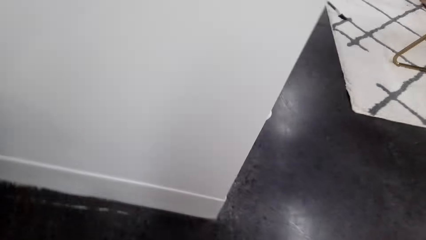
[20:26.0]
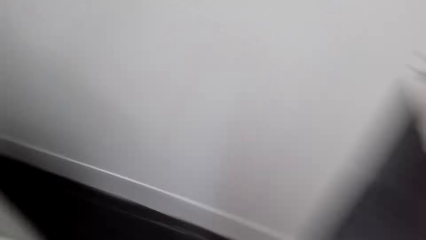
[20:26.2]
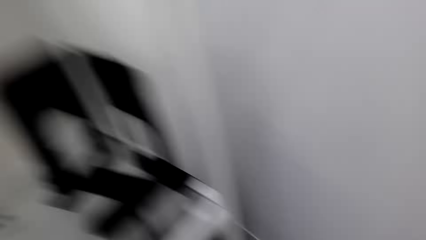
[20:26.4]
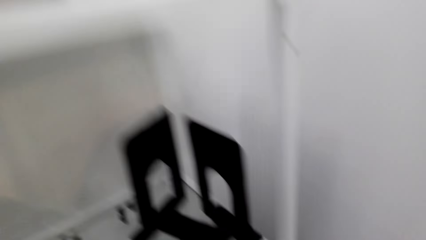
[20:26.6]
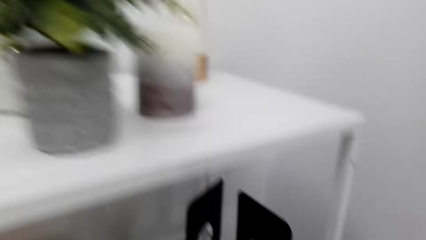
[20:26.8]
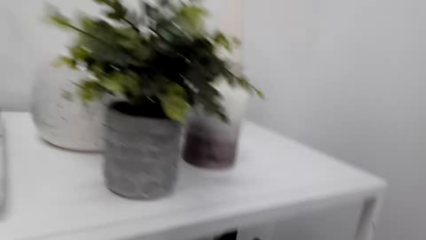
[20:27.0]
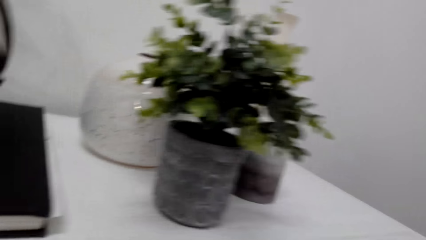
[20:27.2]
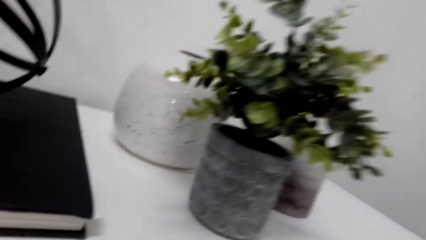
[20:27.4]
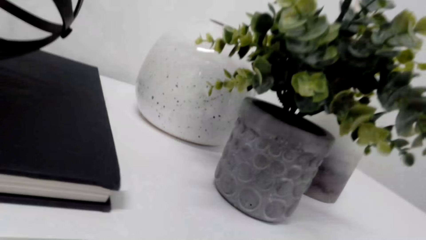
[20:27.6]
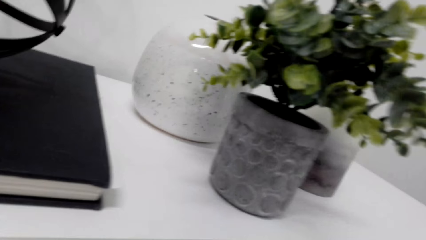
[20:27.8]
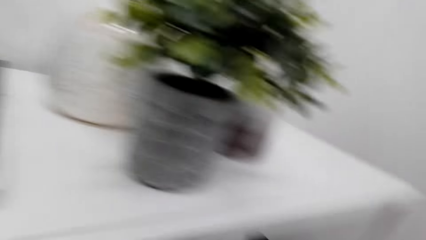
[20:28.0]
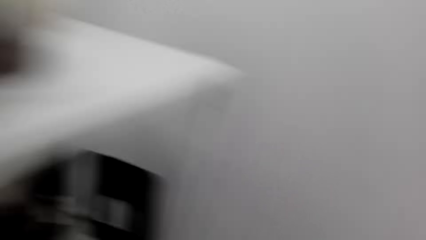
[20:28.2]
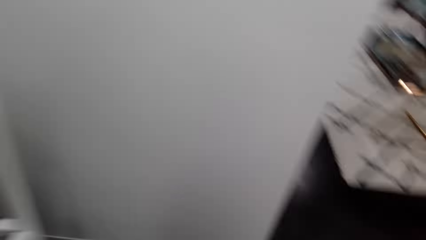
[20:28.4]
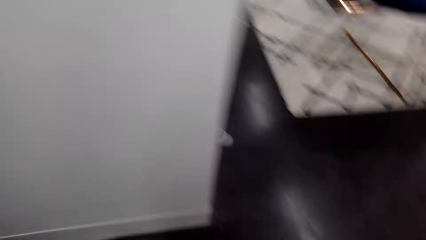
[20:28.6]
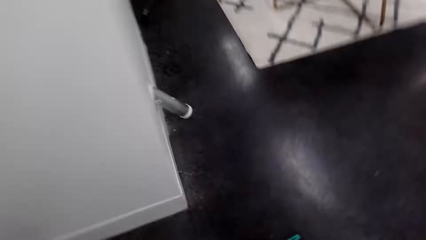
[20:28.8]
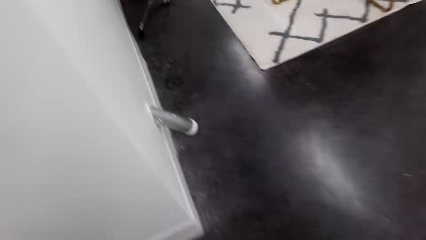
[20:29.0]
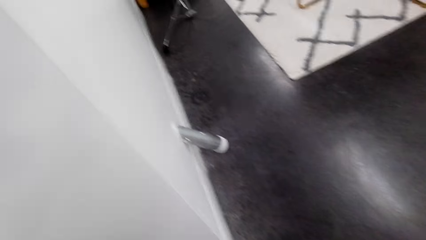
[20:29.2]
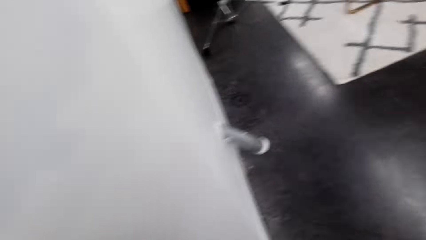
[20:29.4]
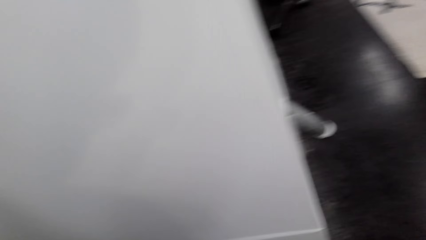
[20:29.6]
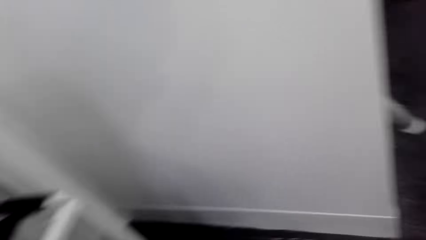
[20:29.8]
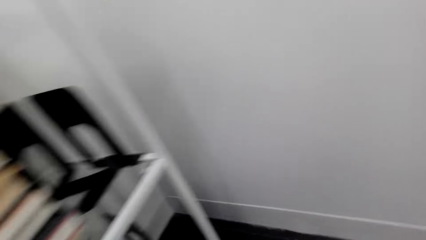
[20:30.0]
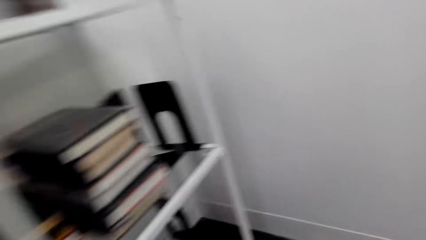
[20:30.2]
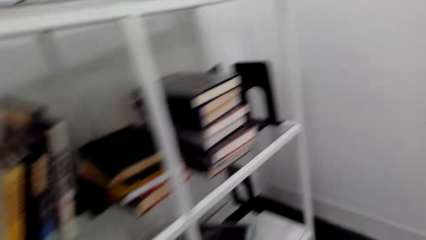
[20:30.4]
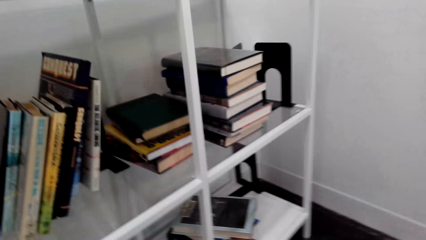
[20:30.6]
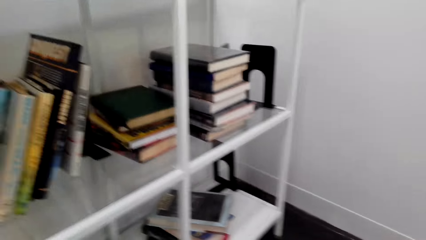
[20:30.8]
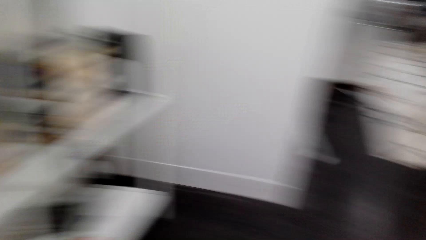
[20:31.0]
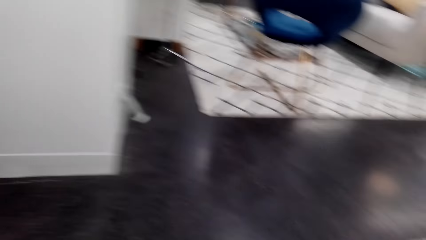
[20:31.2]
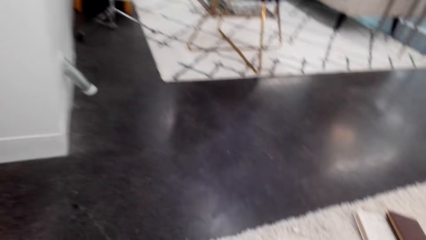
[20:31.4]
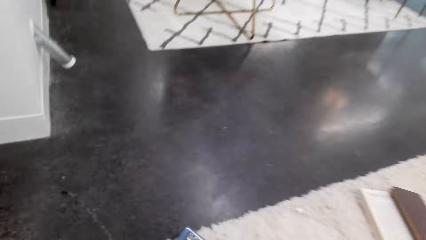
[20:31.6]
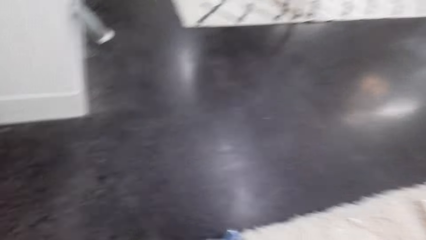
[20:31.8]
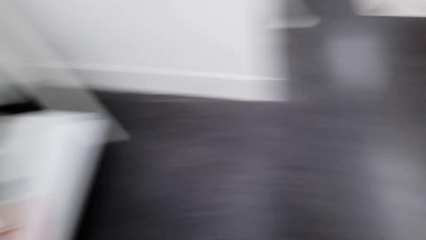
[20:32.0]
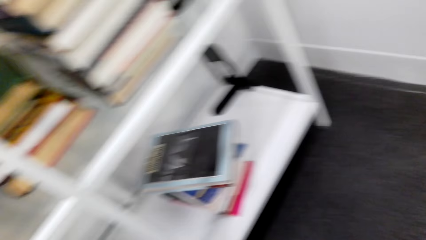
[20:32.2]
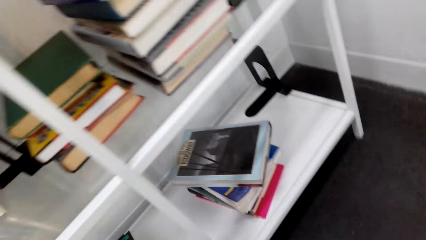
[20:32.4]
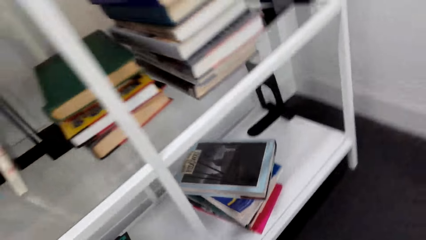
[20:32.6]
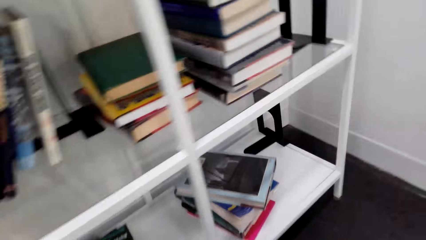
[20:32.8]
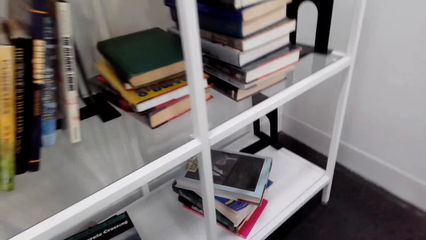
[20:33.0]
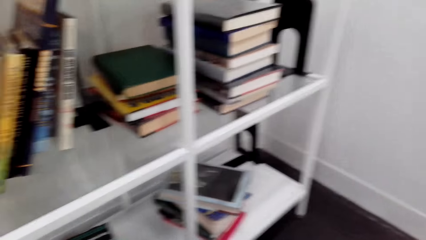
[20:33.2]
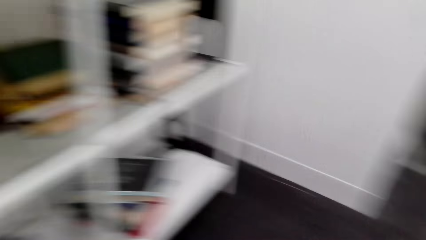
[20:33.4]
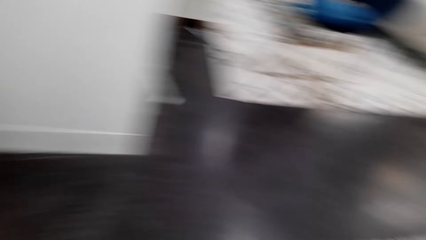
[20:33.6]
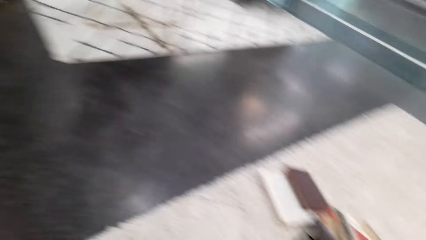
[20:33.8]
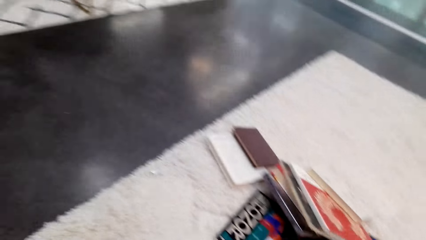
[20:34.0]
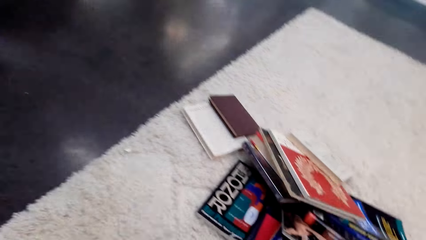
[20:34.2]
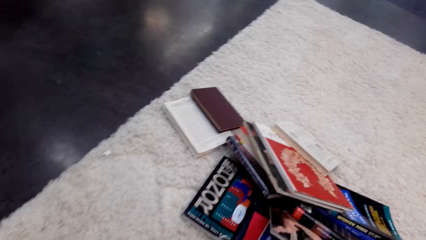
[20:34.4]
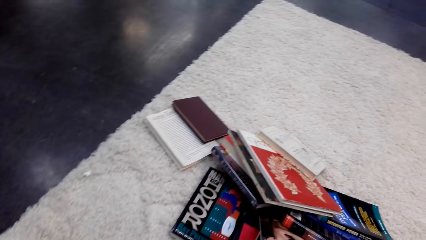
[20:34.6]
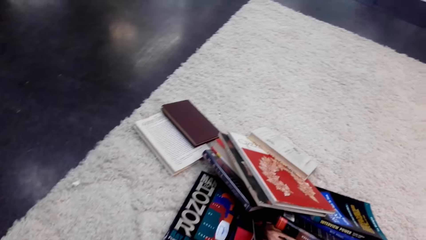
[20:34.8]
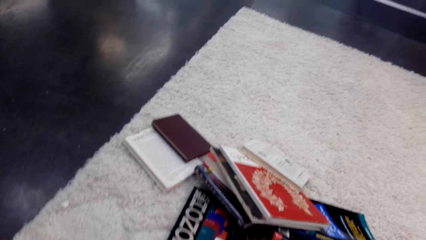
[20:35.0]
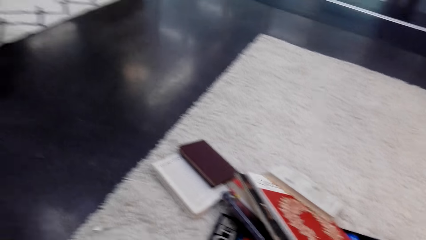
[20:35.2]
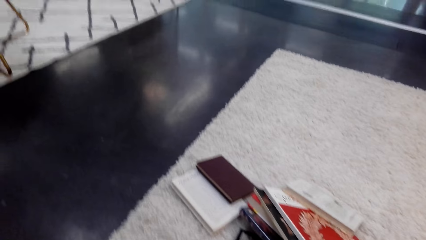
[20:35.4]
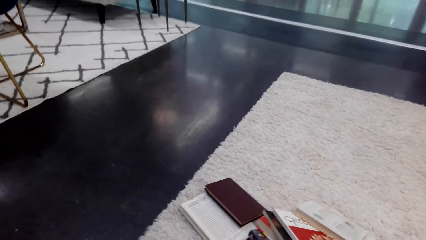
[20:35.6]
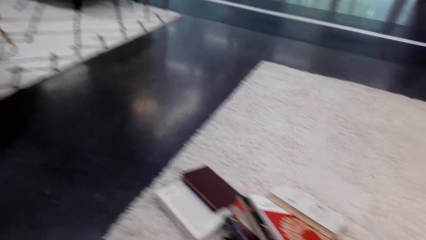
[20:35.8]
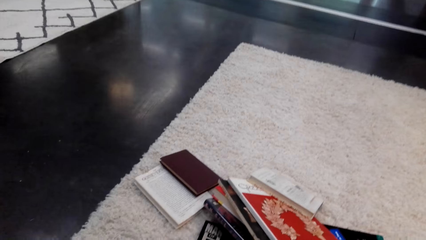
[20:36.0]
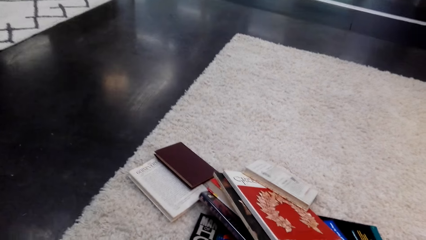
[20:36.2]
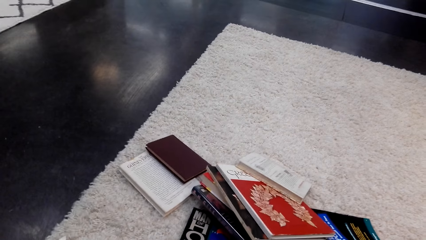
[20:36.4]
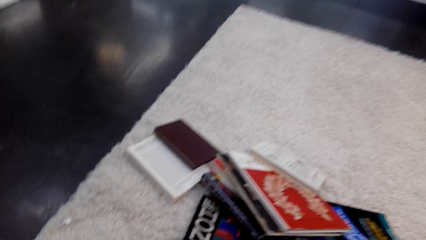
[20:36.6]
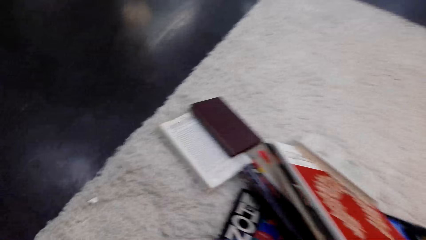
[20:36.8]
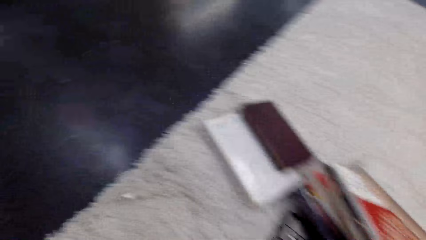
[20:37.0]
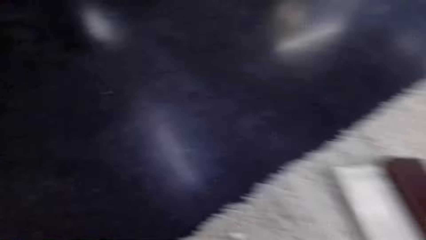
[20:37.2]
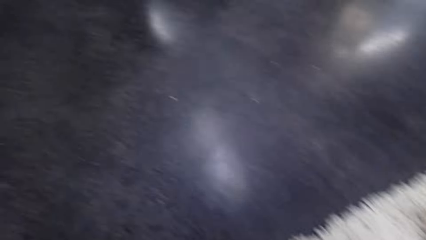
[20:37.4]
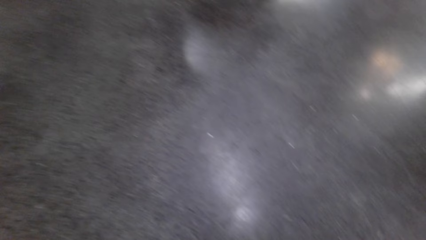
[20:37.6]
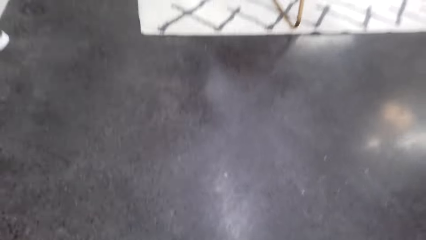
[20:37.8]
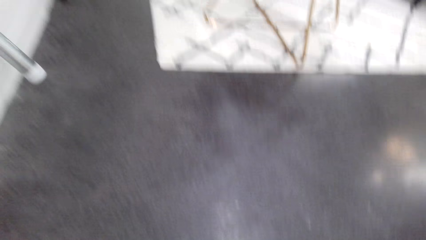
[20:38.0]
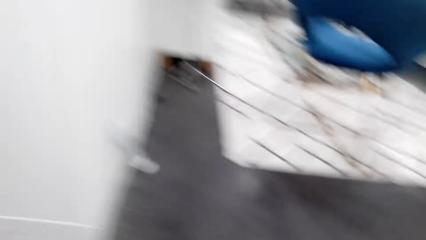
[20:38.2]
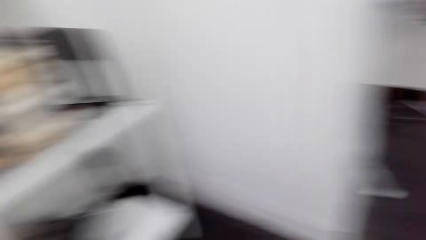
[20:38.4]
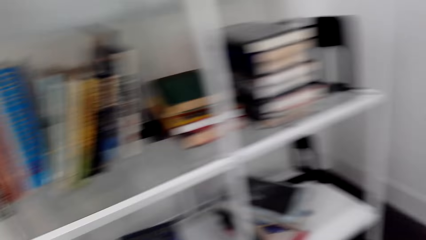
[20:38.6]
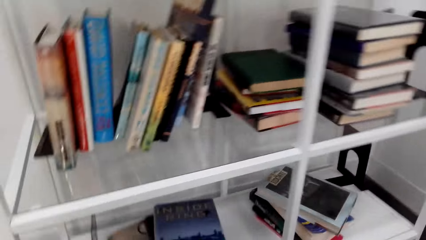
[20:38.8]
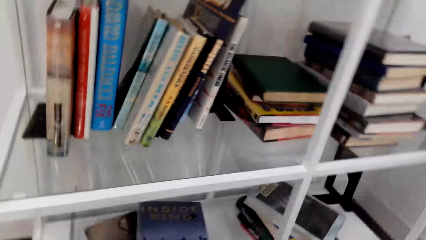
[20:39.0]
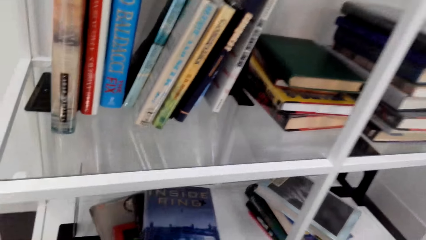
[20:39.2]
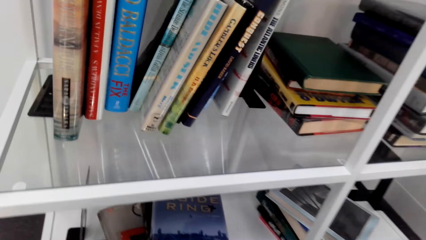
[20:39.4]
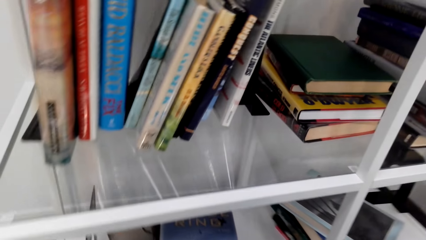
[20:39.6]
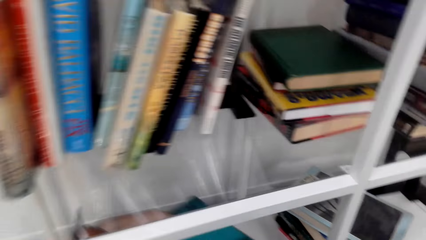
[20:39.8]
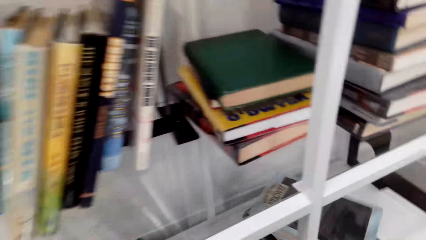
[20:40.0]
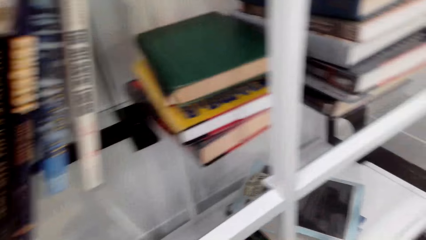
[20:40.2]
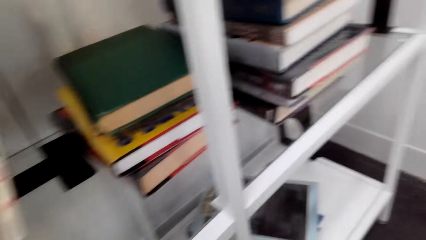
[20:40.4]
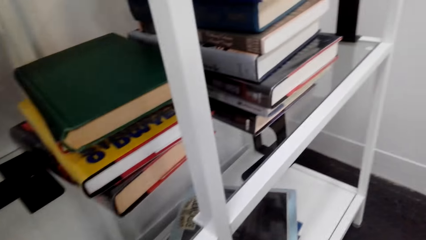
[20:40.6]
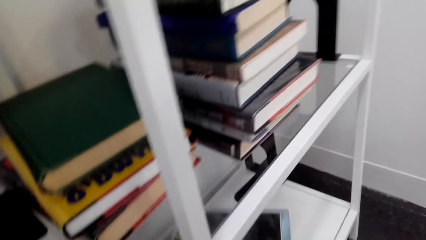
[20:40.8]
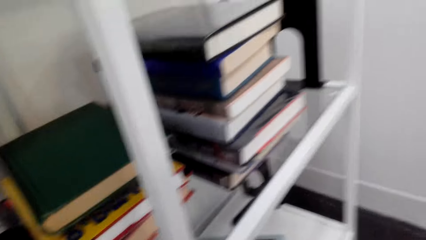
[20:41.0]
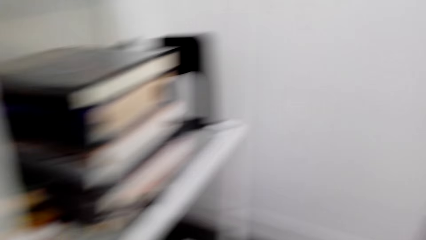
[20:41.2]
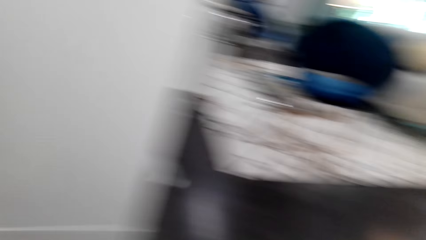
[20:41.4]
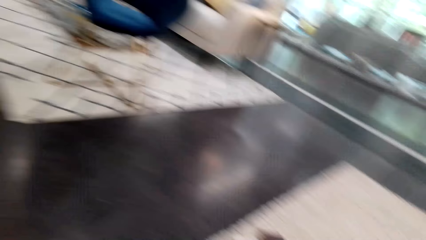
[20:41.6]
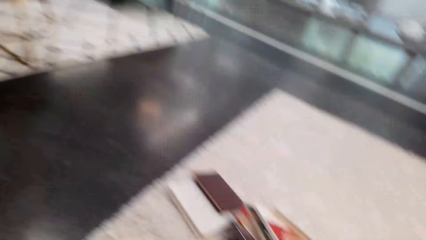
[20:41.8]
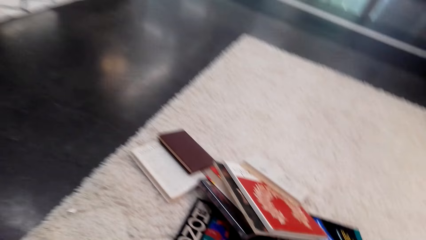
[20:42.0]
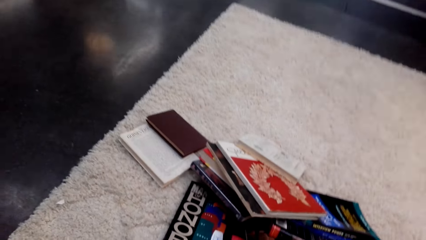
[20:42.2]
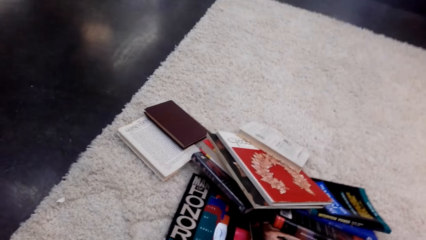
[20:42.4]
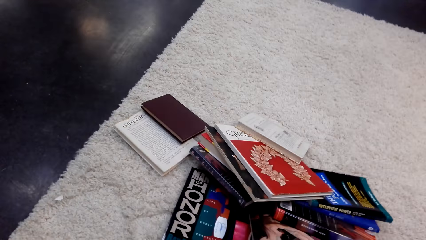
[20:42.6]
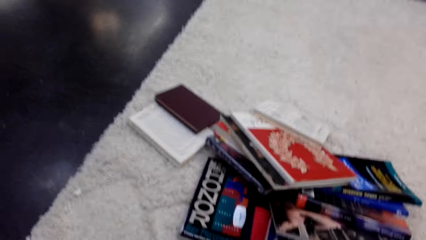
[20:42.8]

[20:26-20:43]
The camera wearer stares around the house. They arrange books on the shelf.
